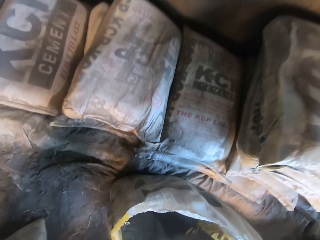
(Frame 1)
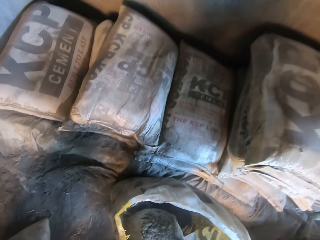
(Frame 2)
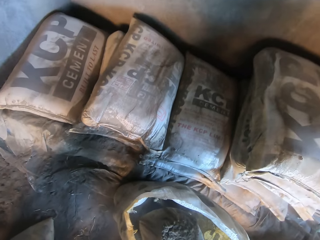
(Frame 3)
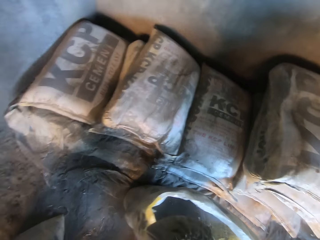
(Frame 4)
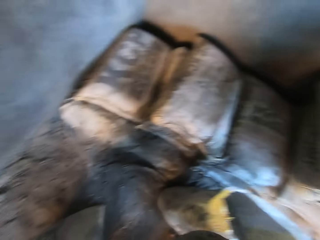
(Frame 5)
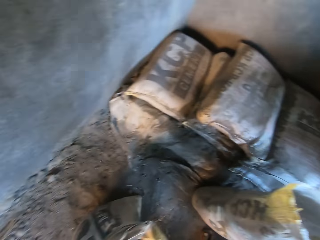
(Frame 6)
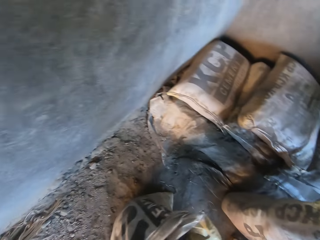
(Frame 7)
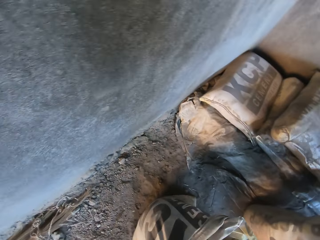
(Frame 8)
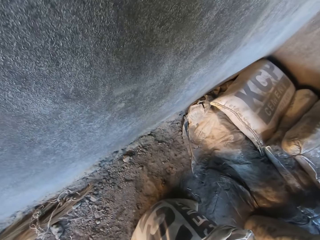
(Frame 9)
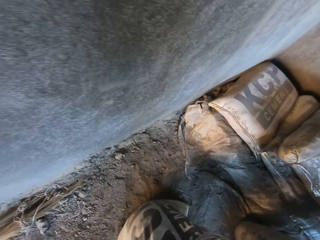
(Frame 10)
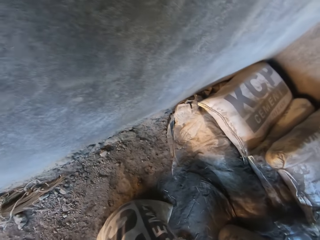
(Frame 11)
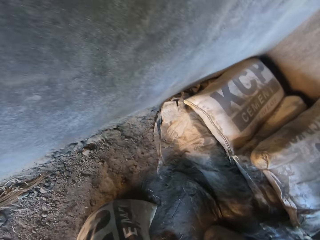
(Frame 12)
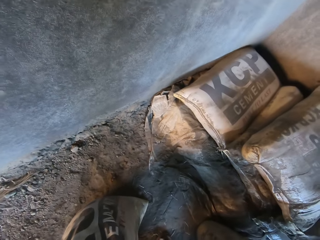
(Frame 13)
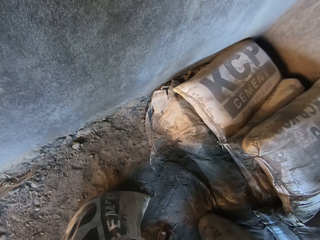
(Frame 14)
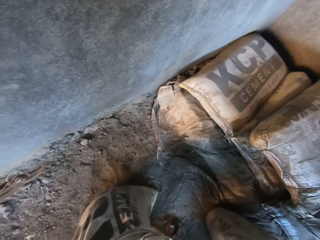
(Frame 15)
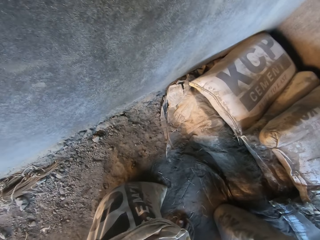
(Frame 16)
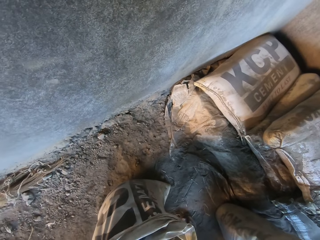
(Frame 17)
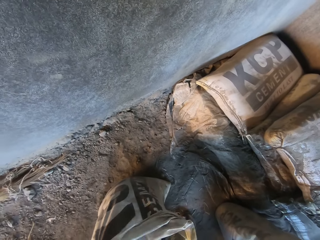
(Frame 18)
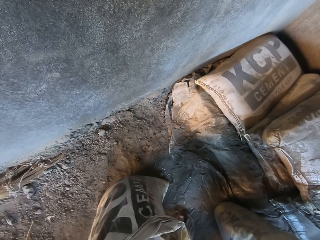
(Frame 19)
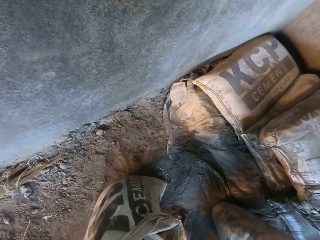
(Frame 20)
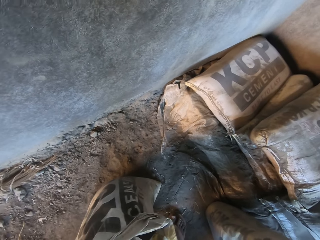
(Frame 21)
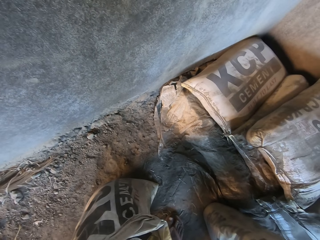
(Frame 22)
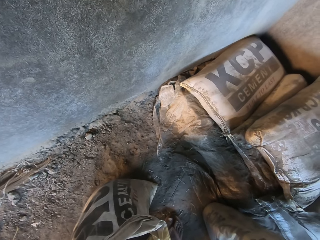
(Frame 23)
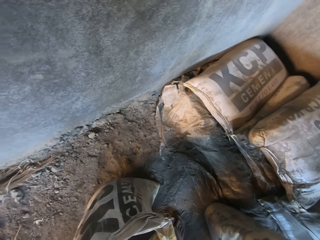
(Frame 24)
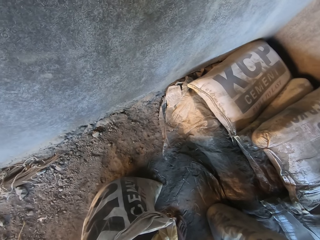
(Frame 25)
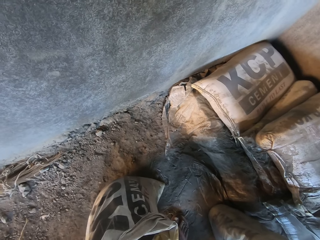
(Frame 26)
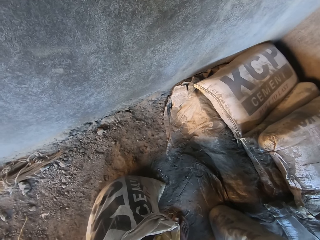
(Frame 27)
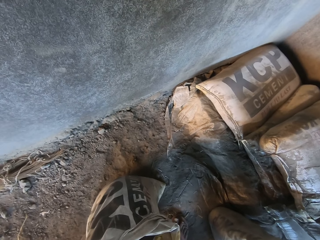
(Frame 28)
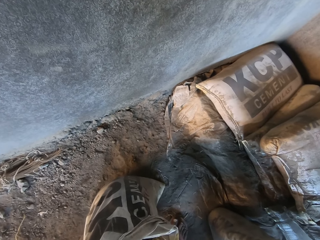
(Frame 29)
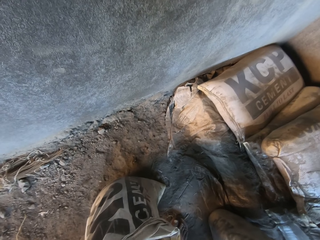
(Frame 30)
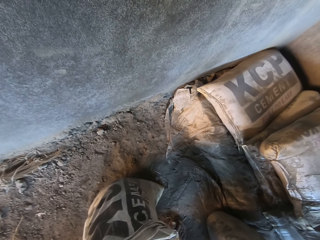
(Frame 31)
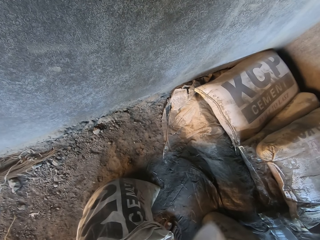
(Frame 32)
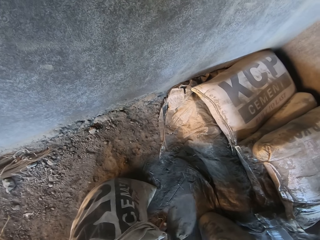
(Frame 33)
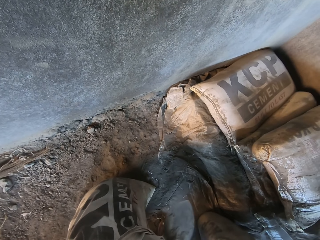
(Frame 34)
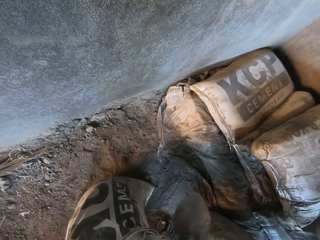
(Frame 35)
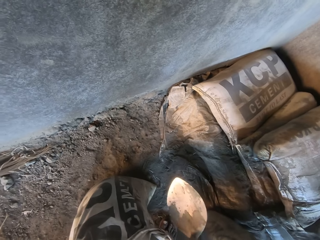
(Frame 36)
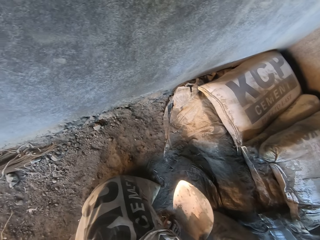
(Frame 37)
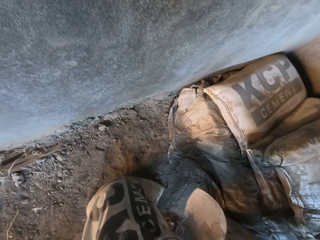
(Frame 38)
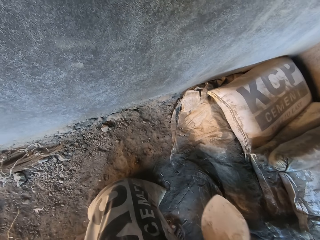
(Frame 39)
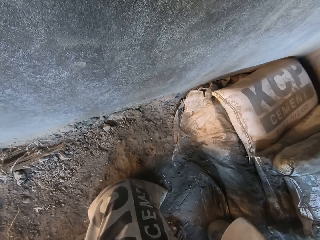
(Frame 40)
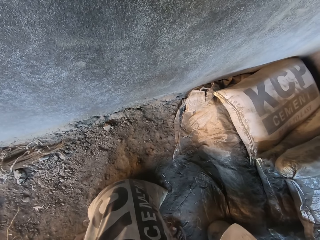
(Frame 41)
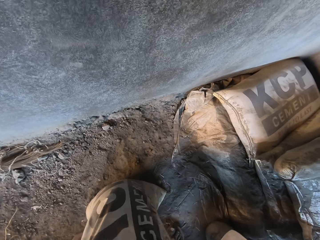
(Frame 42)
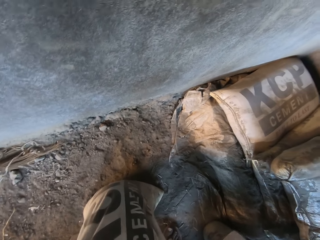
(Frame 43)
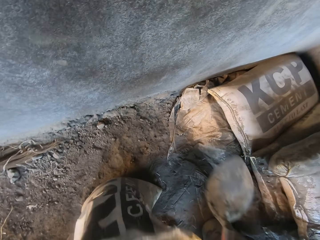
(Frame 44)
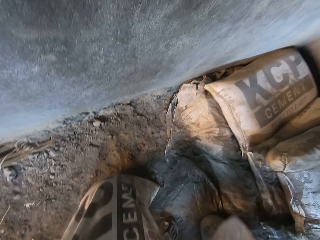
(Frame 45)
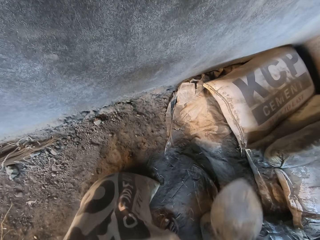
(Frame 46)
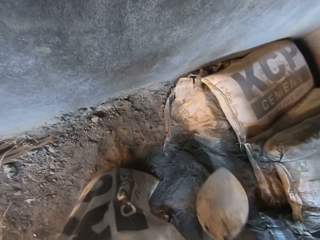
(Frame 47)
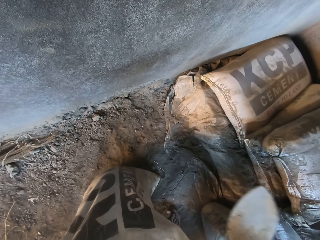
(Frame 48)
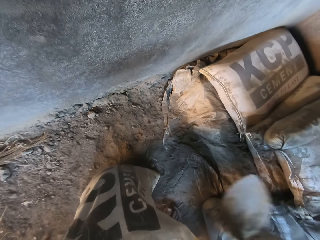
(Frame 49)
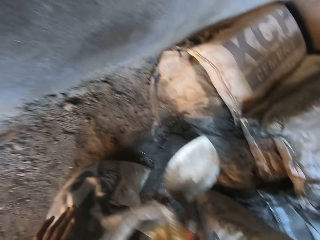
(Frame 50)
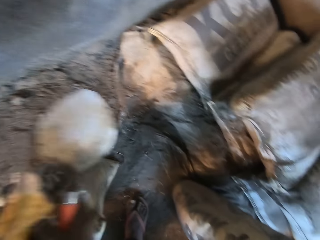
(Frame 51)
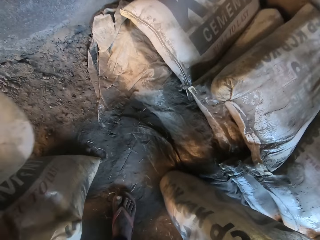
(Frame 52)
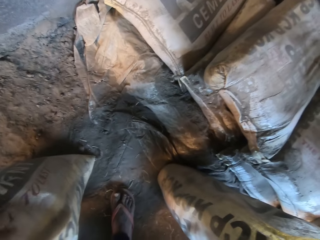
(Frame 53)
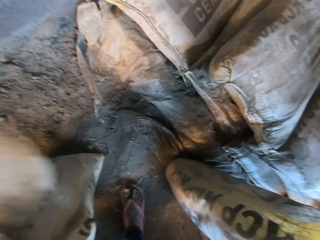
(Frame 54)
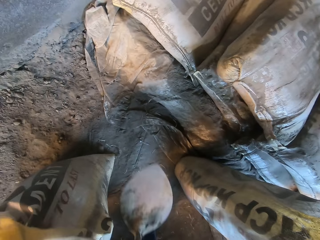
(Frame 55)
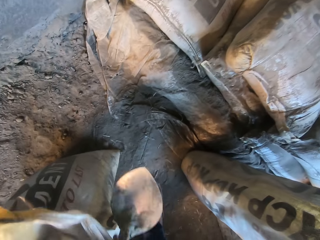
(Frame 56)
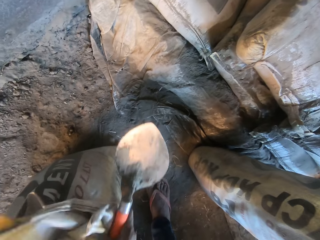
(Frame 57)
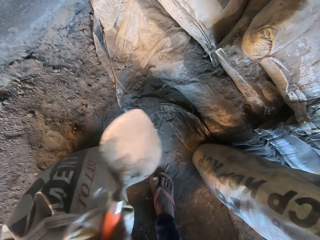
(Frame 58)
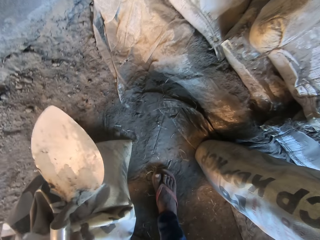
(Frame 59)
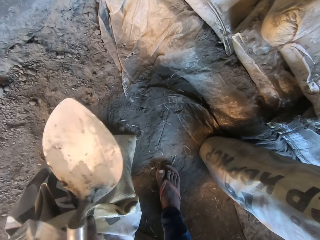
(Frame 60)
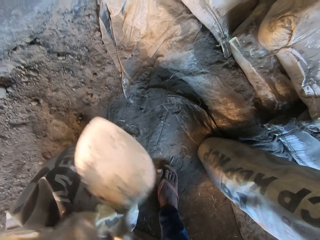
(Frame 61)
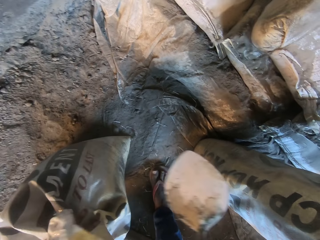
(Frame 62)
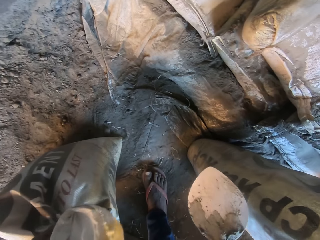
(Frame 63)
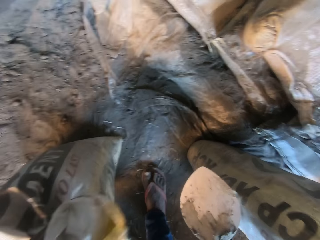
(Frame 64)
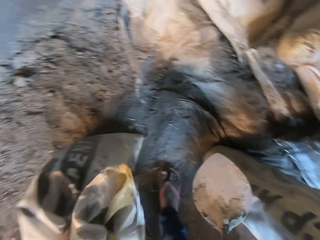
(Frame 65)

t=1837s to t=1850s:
The camera wearer folds the sack. He adjusts the sack with both hands. He holds the sack with his left hand.

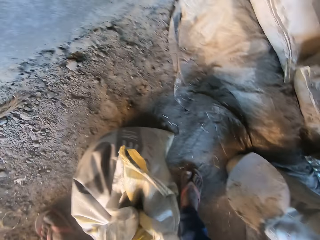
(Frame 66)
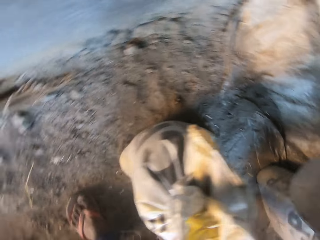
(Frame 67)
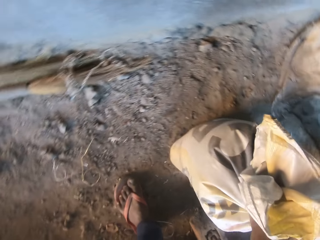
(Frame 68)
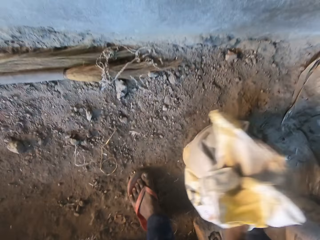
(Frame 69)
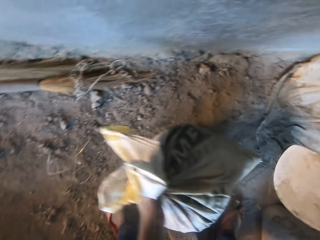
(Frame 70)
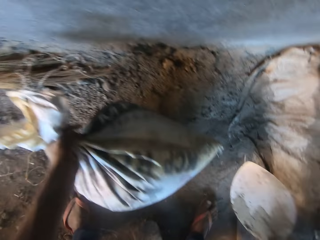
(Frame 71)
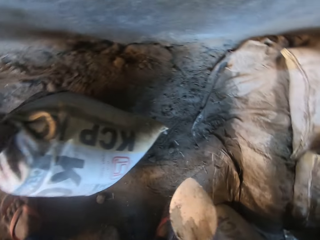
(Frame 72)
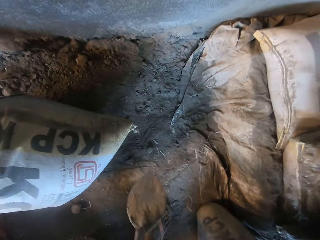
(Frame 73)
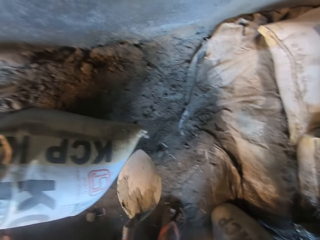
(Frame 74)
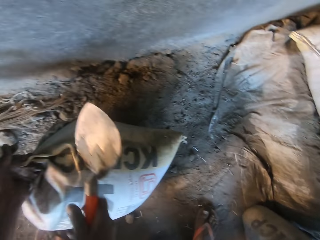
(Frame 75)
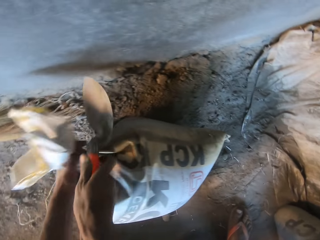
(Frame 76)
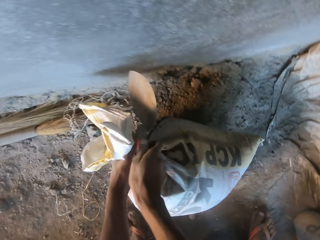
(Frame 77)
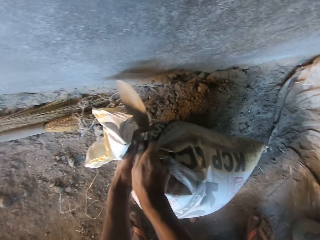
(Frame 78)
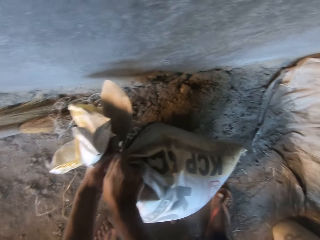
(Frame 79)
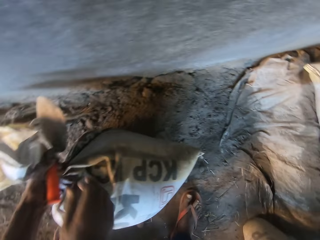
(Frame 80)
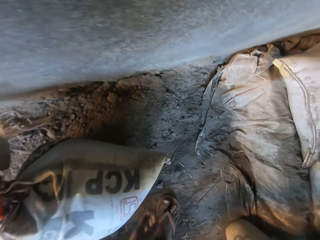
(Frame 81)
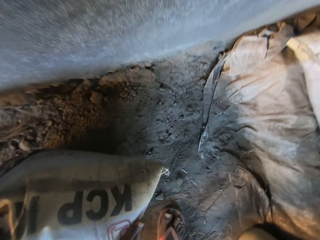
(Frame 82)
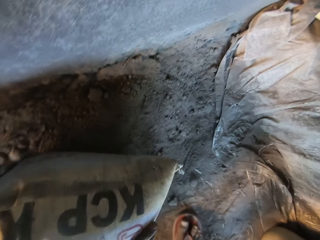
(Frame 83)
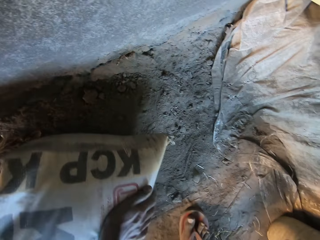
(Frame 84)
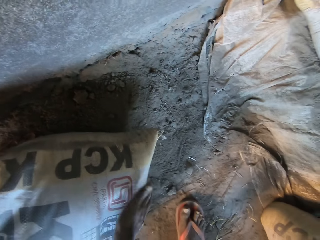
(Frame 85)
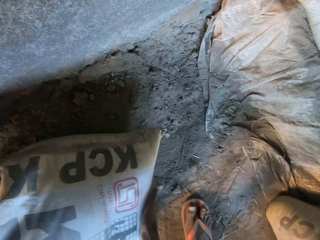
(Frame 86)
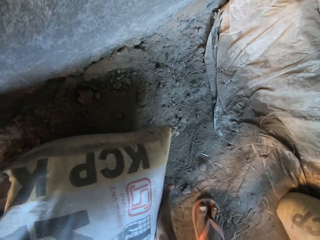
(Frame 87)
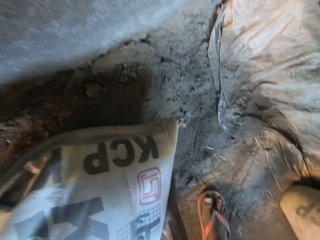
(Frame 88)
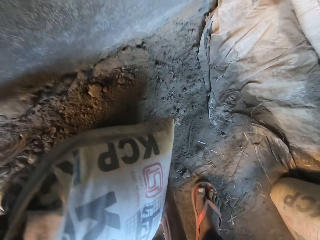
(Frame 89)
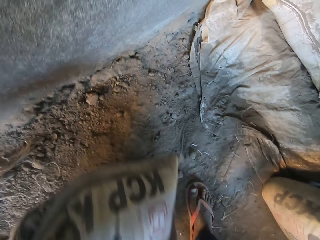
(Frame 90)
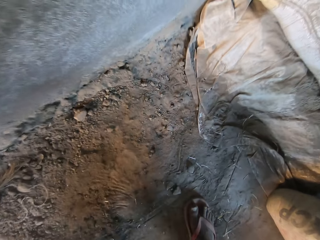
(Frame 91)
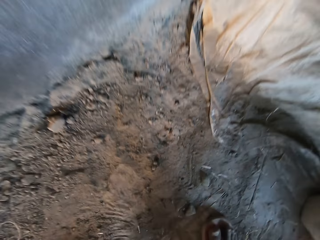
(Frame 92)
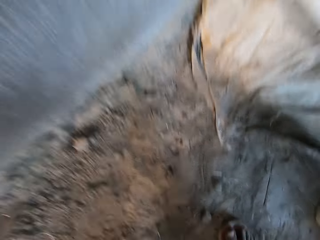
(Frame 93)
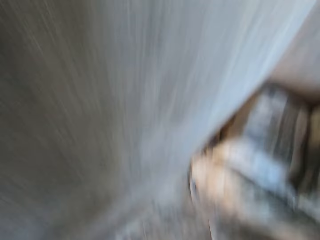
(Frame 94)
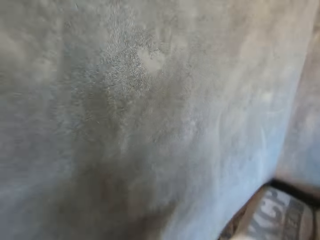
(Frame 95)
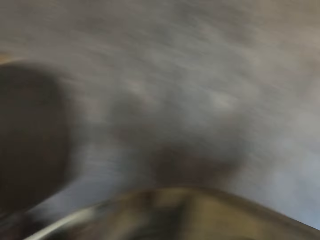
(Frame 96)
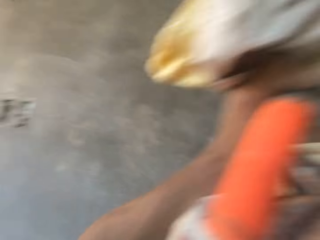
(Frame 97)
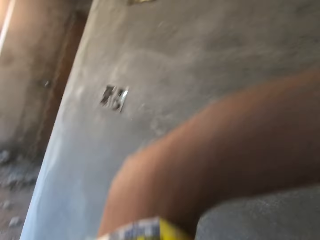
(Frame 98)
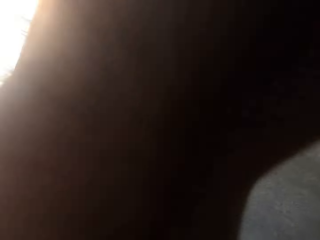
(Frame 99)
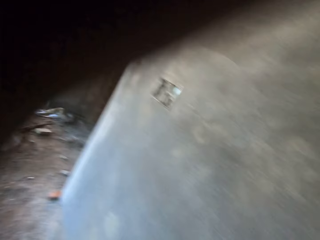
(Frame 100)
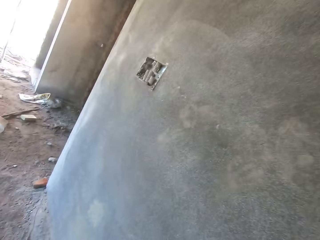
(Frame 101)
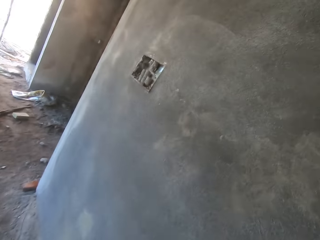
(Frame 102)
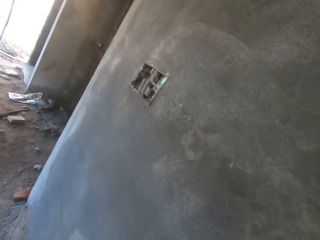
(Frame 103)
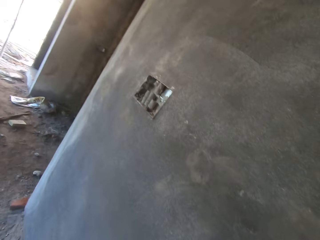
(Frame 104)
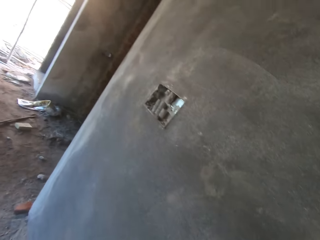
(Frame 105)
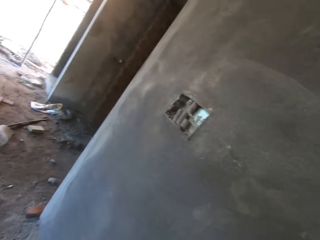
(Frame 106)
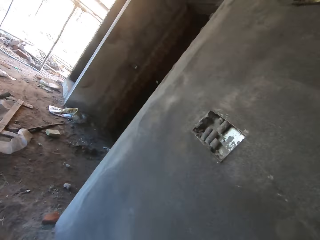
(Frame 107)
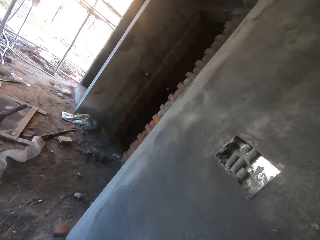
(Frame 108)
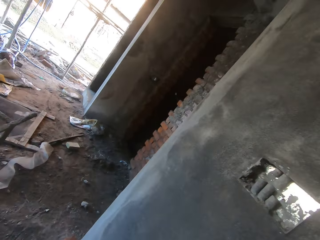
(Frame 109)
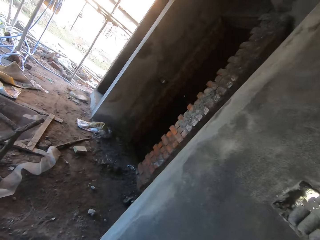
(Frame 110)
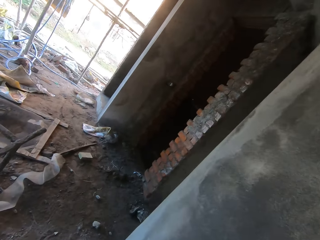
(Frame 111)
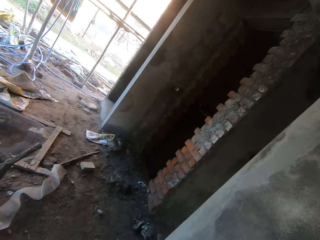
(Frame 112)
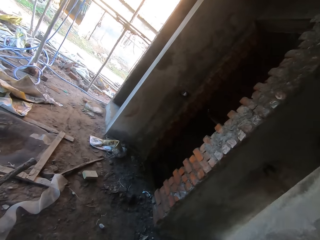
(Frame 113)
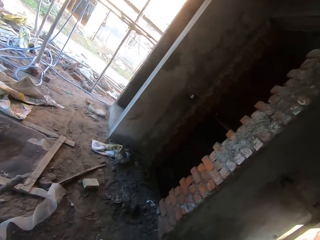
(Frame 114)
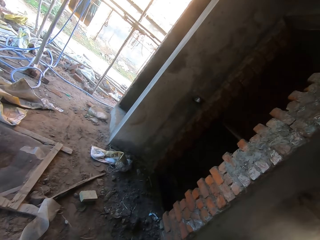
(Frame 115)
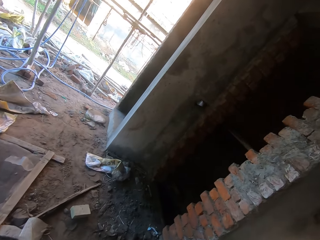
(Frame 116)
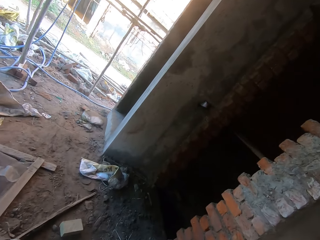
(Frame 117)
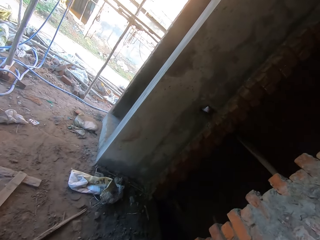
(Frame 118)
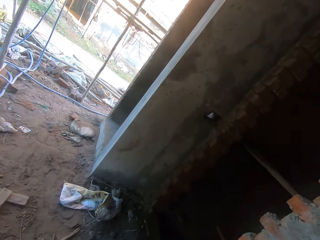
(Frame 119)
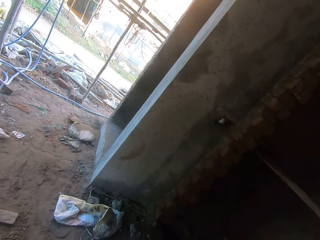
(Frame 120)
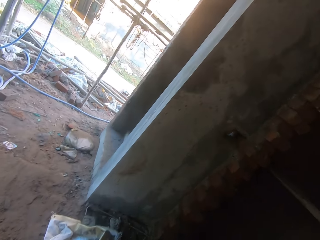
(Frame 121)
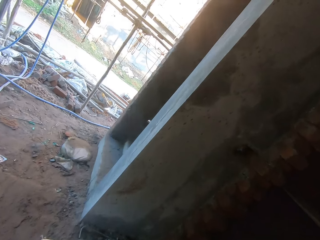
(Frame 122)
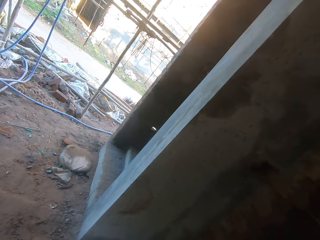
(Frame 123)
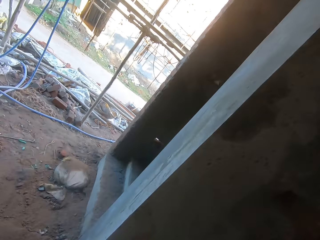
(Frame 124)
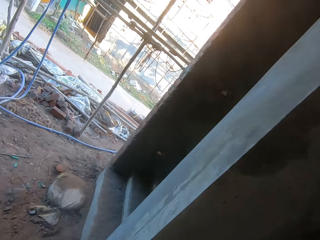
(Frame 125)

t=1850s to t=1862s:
The camera wearer bends the sack with his left hand from the floor. He passes the trowel in his right hand to his left hand. He picks up the shovel with the left hand. He picks up the sack. He carries the sack from the floor with both hands. He puts the sack on the shoulder and carries the sack in the building. He walks to a staircase. He walks in the building.
